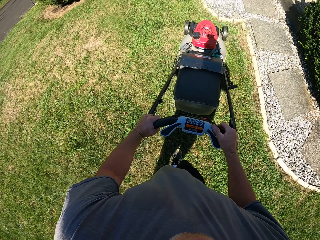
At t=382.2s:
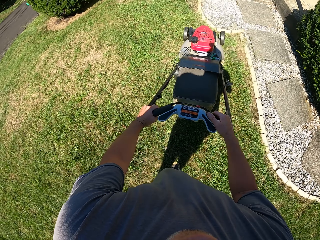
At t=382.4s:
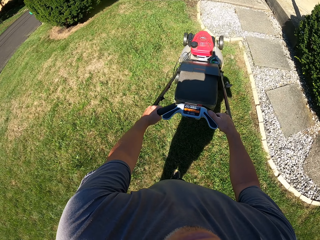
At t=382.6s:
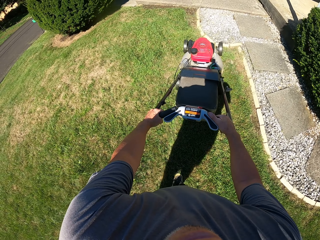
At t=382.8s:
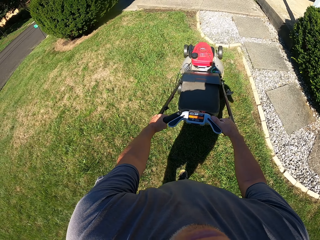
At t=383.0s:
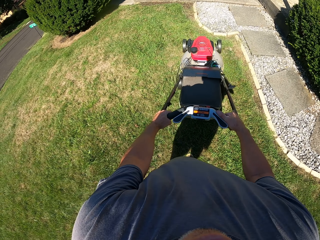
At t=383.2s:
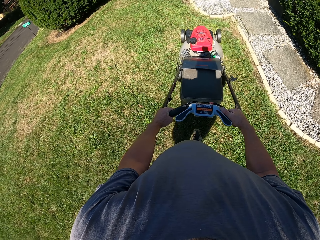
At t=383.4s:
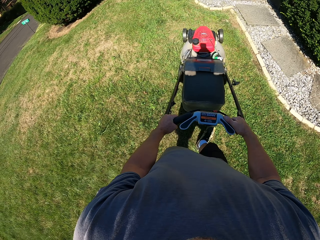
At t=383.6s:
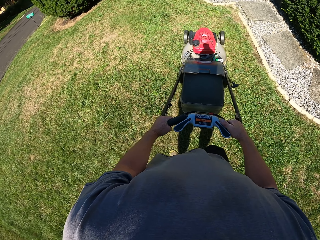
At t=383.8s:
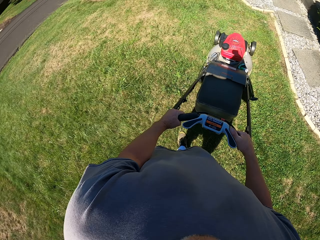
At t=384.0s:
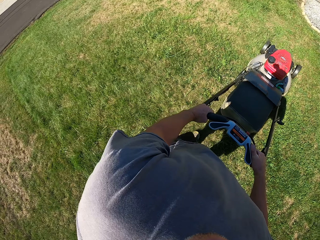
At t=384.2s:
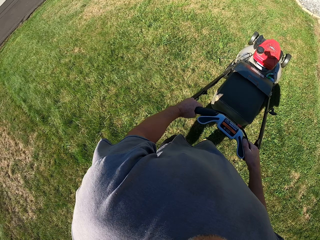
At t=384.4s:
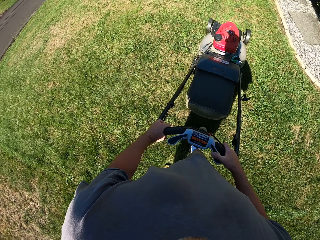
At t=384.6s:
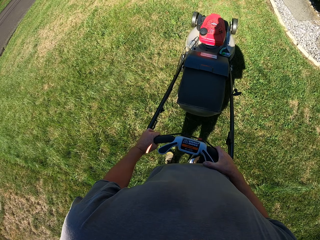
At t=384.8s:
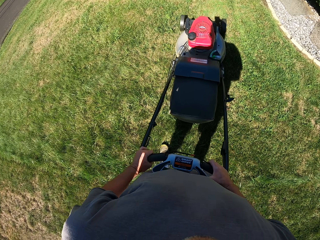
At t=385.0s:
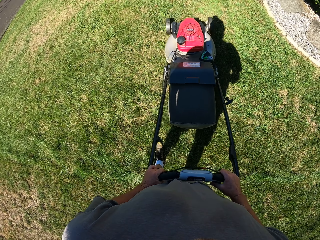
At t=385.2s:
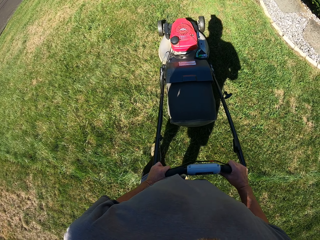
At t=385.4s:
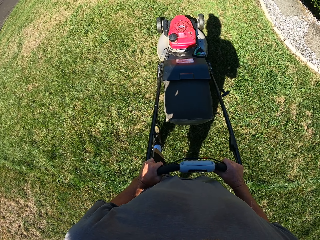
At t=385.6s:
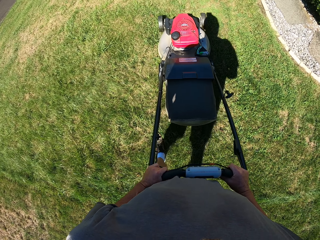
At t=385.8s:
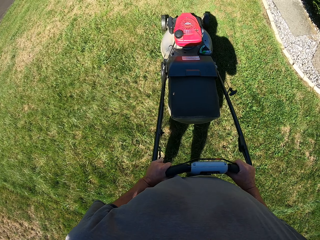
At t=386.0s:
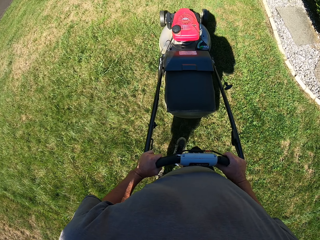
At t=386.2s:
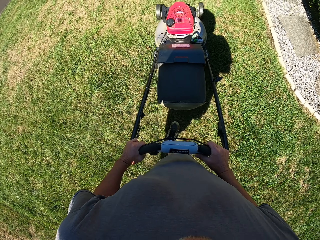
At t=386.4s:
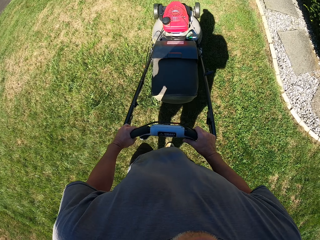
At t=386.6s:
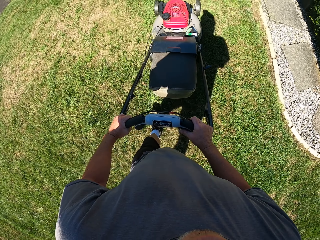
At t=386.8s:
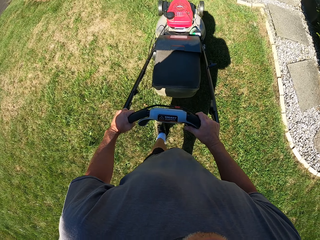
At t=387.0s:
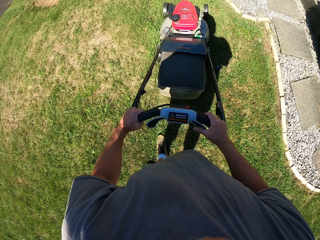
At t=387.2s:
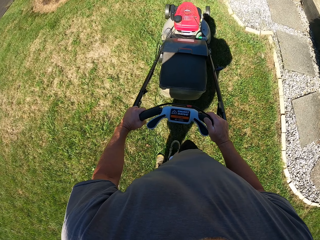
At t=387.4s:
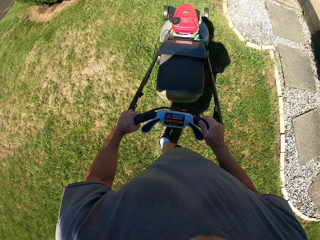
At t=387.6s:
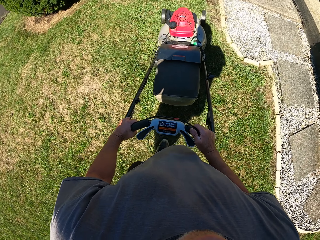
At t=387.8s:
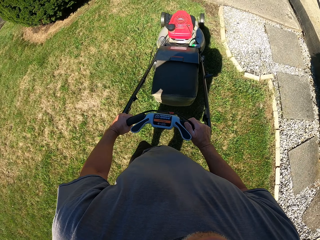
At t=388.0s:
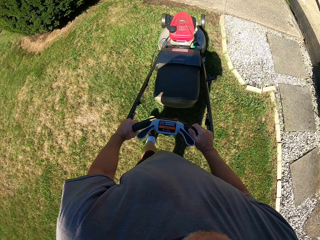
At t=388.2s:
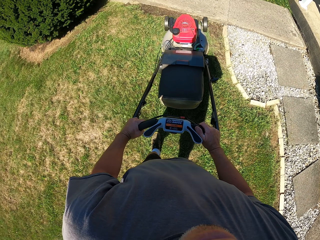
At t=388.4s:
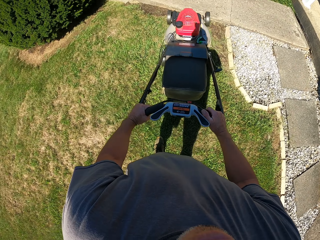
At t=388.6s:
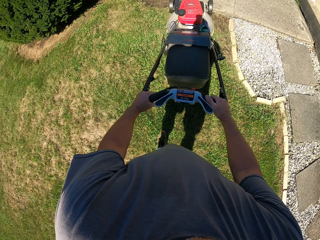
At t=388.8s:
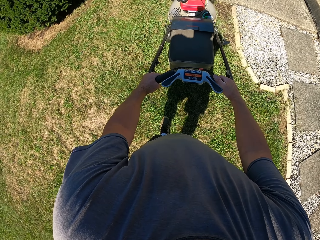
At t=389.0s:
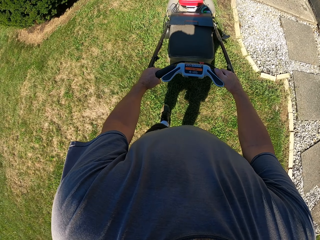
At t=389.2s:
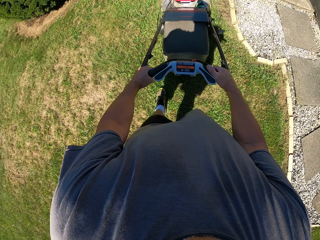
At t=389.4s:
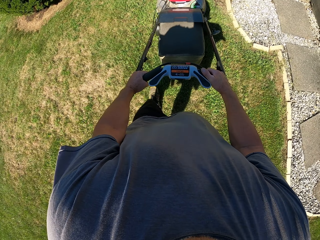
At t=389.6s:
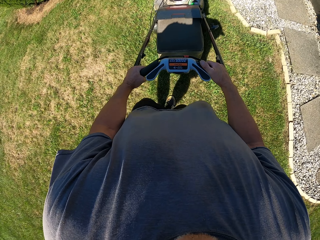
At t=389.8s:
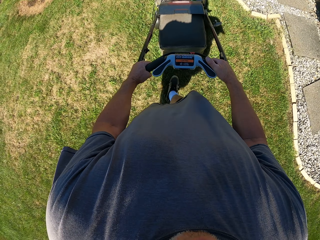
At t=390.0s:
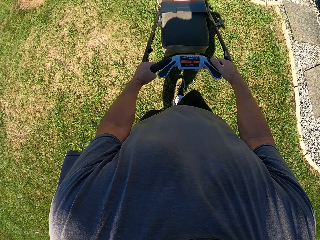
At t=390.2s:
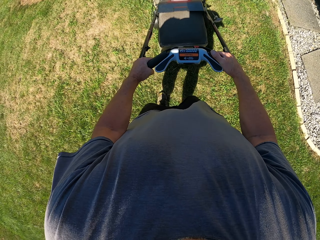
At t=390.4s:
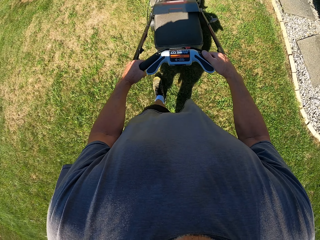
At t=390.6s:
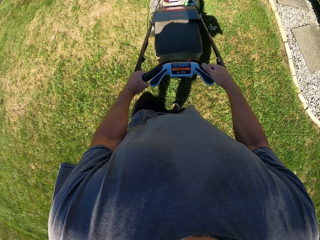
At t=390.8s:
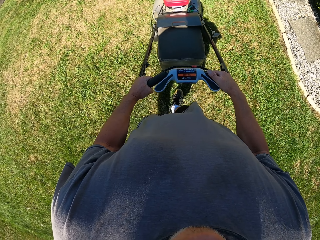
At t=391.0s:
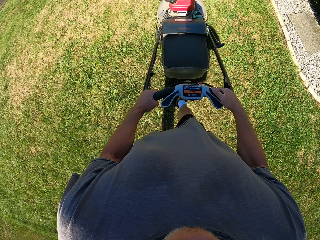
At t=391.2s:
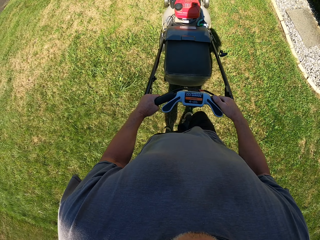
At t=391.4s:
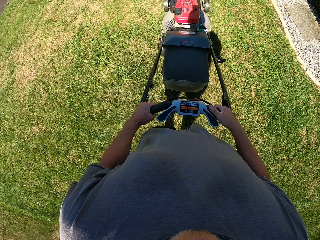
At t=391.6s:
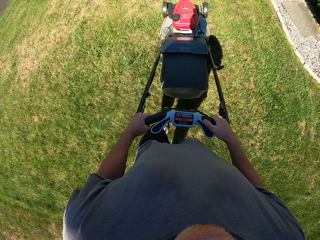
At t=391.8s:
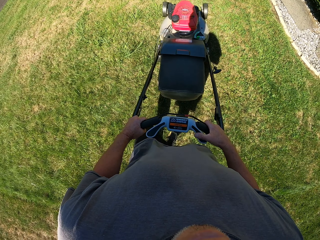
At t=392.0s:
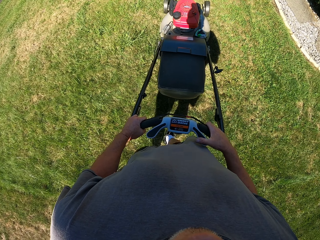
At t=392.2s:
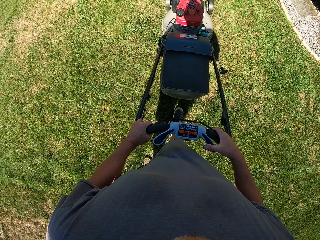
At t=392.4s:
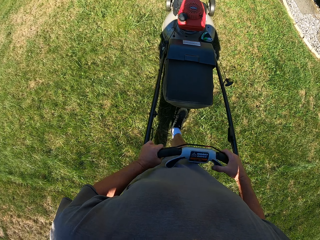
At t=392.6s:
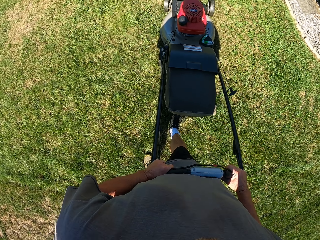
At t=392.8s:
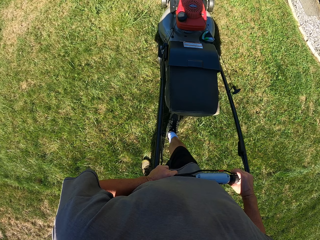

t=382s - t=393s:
The camera wearer moves backwards. They move forward. They move backwards.

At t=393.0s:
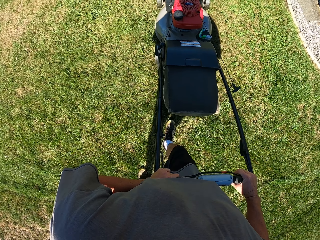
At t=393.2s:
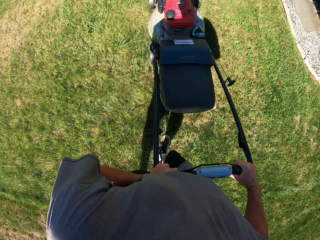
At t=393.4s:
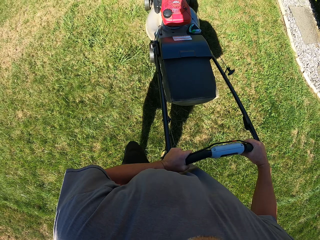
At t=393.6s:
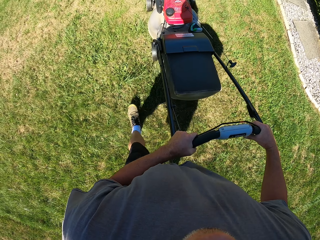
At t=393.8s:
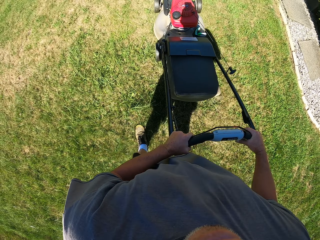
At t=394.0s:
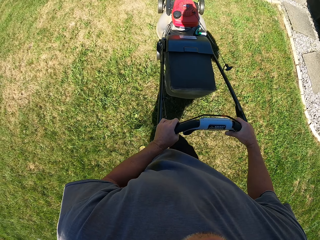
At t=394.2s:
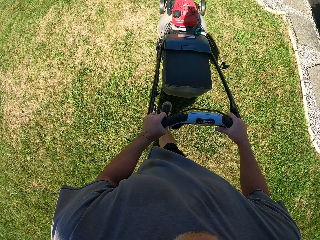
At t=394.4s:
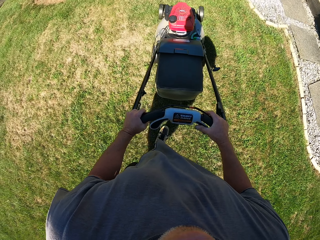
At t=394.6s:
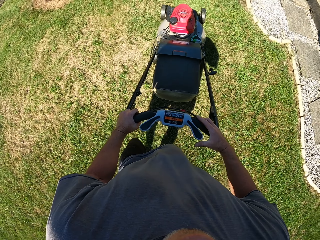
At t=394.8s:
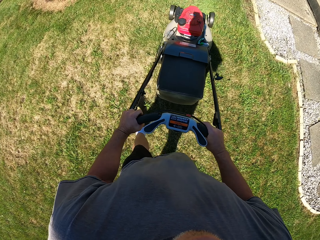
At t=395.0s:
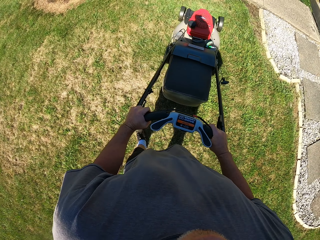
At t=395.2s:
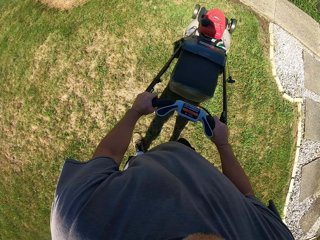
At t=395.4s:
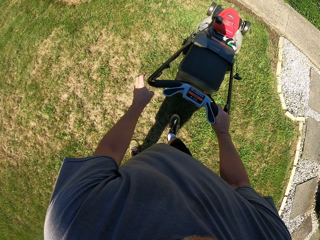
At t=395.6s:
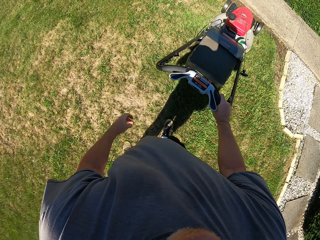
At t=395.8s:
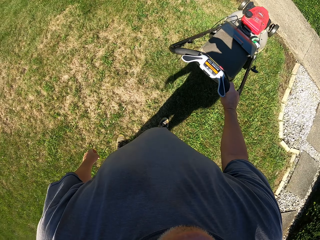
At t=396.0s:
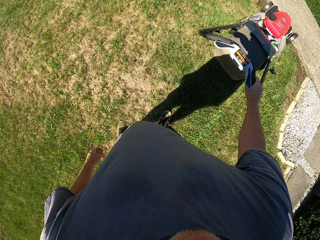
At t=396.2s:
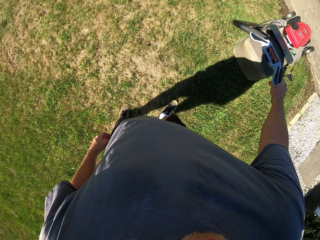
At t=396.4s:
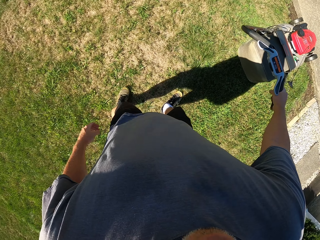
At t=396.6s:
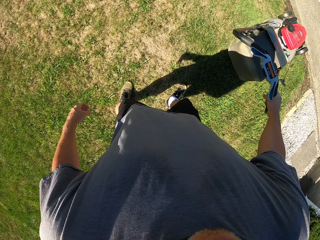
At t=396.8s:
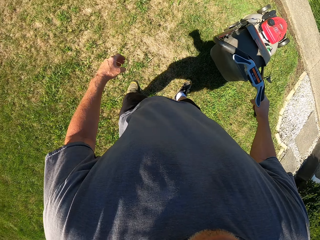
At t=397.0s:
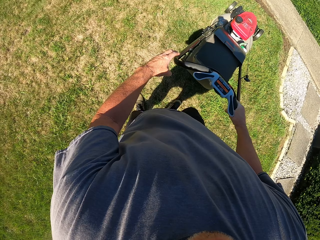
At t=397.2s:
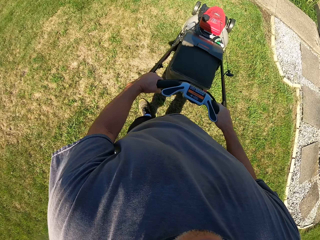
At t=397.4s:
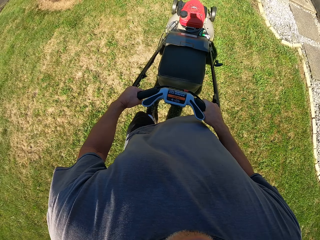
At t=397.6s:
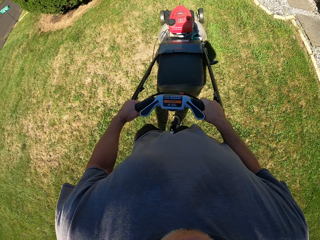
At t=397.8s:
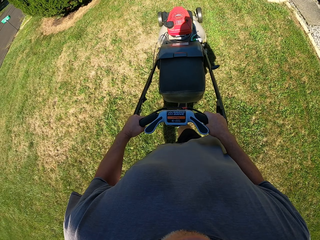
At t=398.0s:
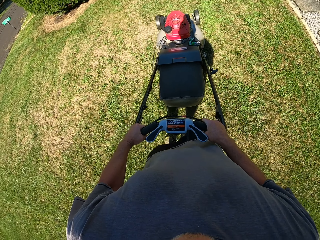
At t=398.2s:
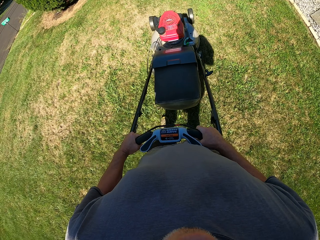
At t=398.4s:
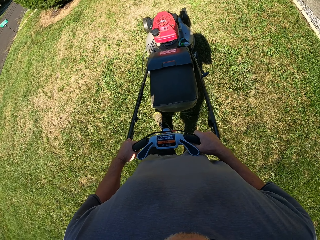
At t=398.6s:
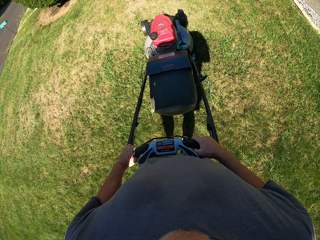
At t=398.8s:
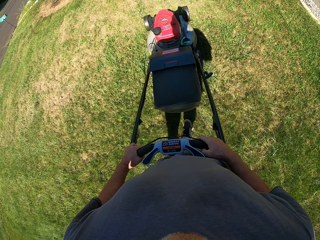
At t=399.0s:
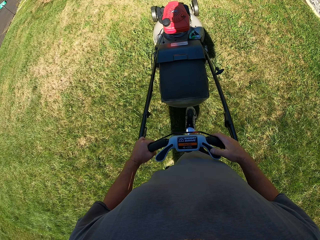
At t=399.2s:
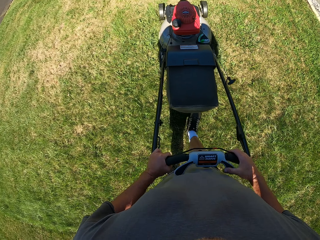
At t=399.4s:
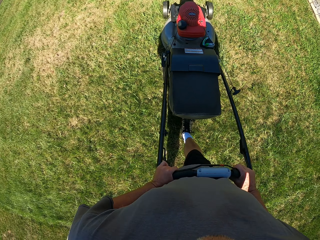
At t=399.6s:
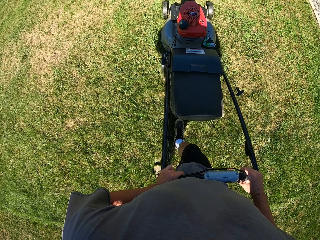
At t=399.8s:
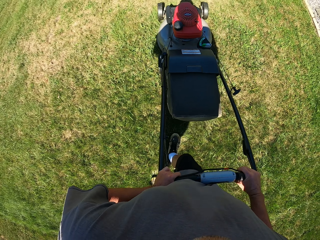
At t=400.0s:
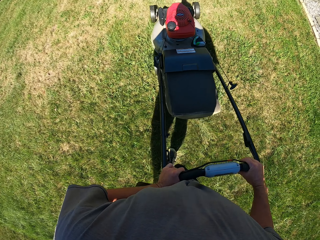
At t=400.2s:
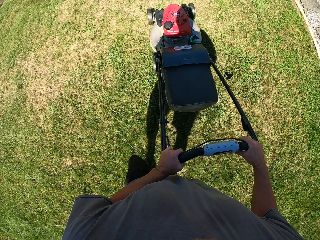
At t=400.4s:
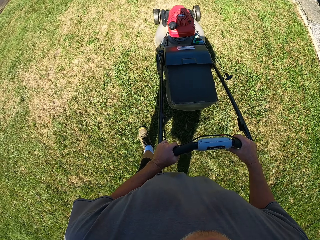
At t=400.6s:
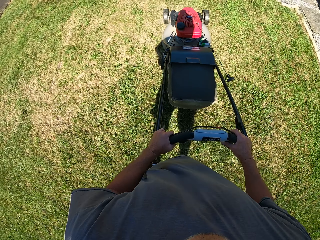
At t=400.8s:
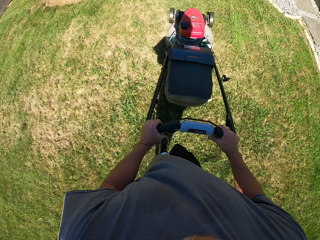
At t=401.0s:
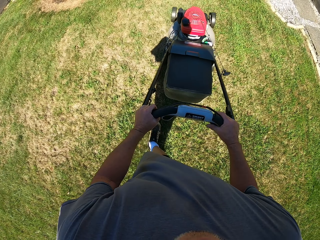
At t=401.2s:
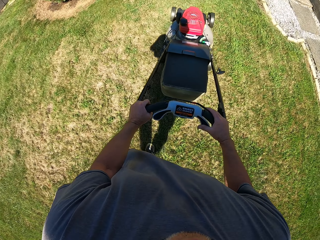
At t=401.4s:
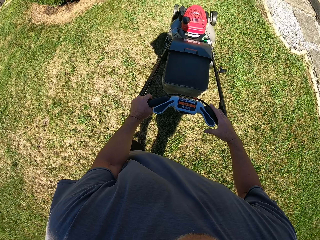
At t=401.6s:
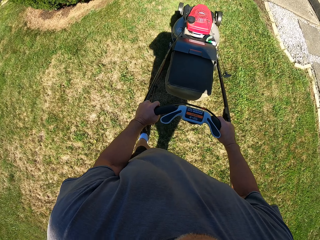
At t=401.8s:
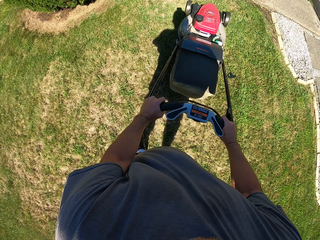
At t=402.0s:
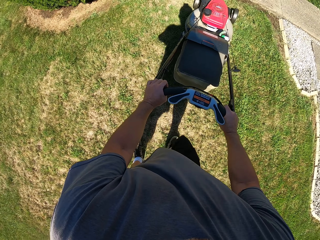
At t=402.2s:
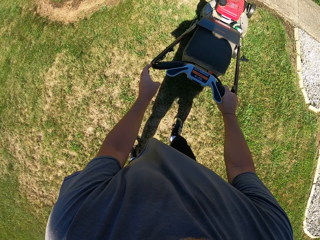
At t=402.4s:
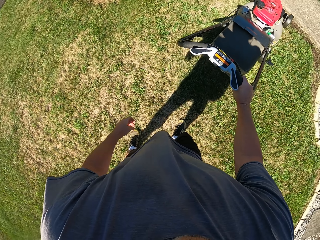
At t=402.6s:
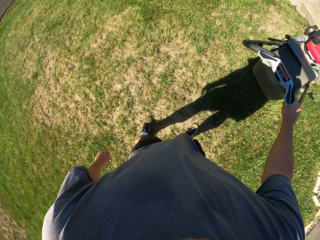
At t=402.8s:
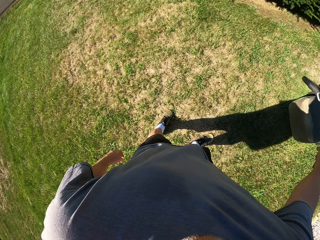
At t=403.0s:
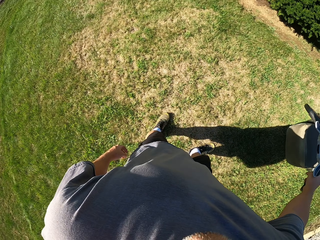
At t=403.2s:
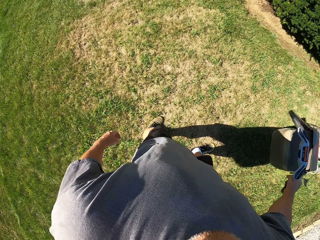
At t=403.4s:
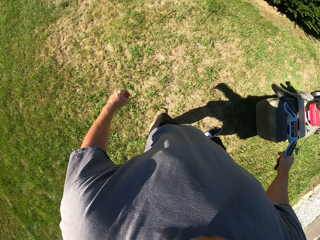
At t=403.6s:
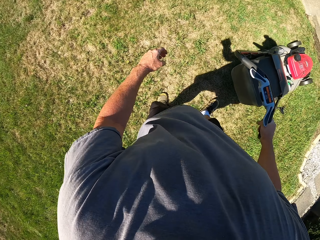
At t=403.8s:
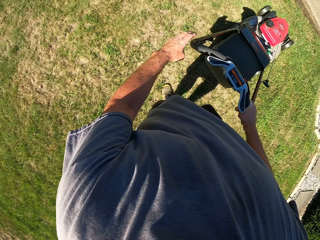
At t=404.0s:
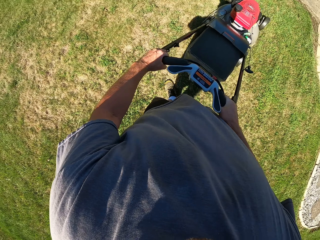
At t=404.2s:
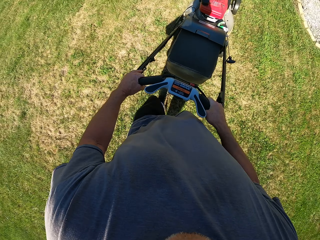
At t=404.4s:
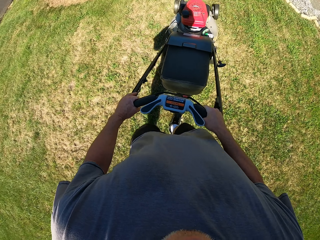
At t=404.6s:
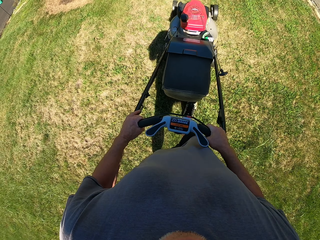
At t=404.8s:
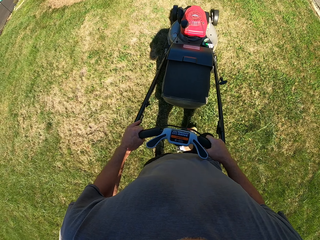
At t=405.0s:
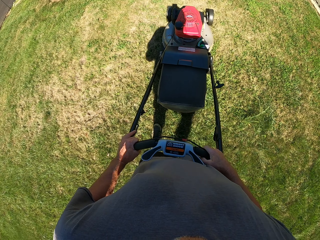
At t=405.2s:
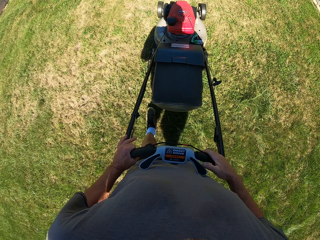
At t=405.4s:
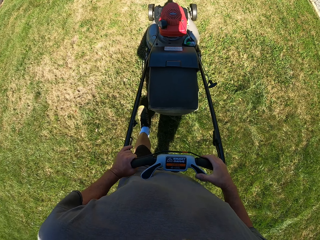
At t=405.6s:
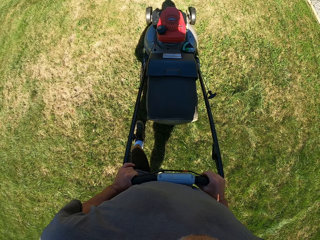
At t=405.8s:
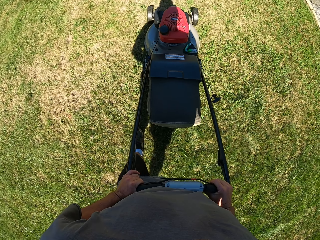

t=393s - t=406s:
The camera wearer moves forward. They move backwards. They move forward. They move backwards.
